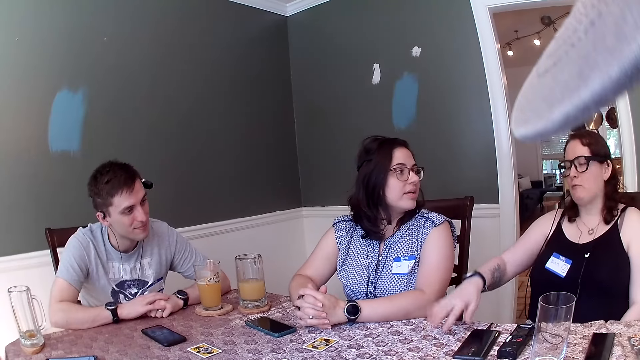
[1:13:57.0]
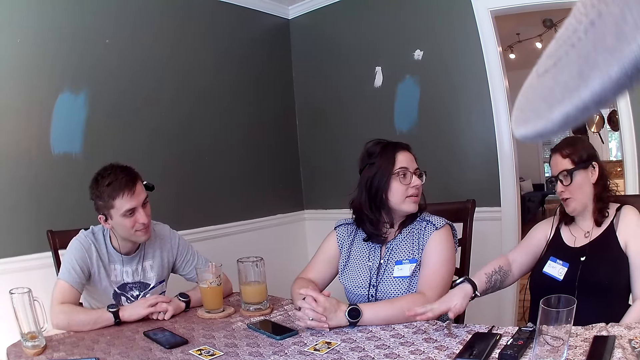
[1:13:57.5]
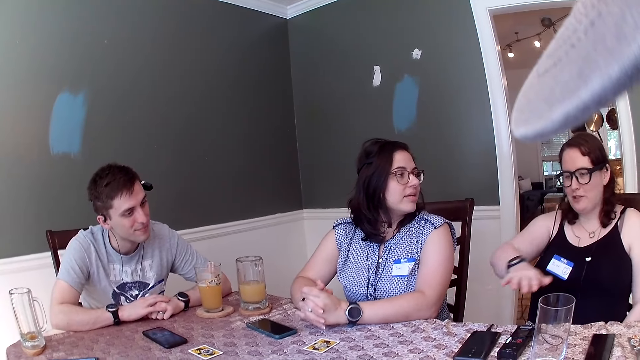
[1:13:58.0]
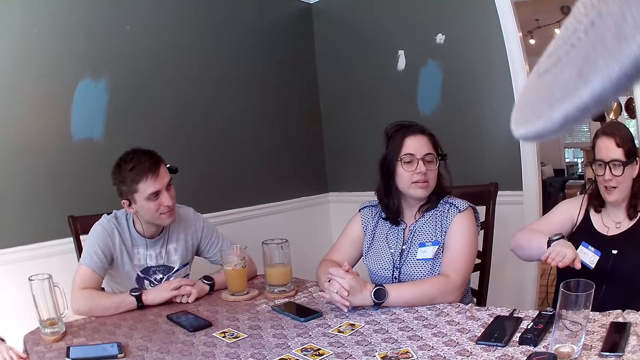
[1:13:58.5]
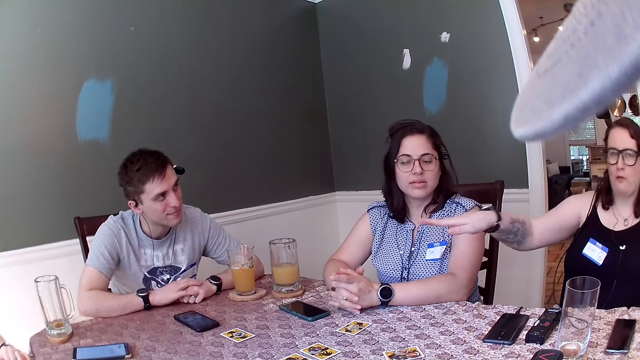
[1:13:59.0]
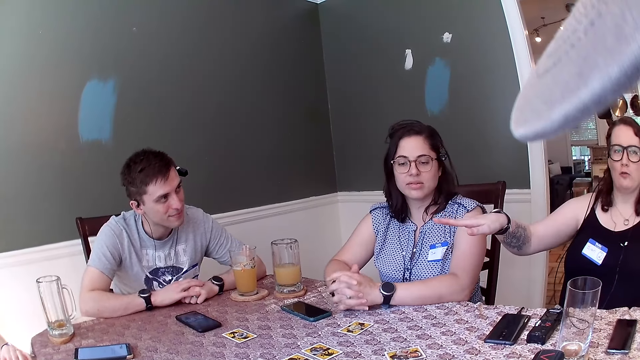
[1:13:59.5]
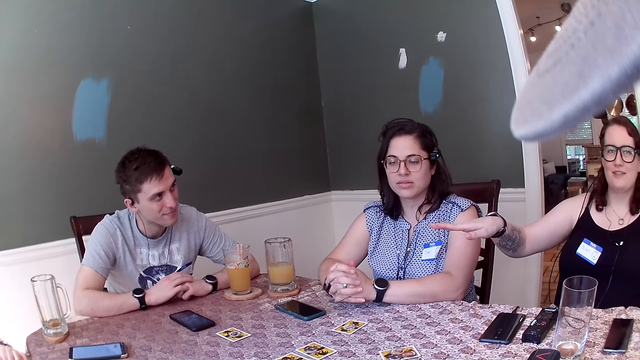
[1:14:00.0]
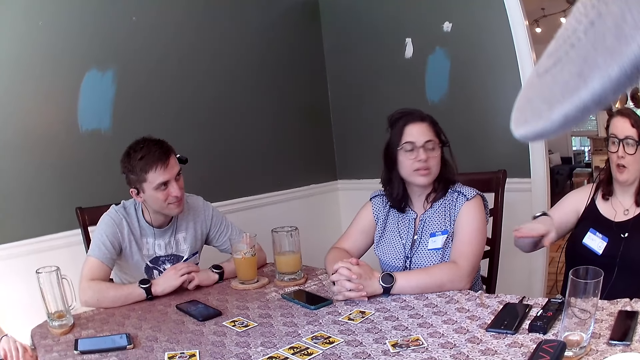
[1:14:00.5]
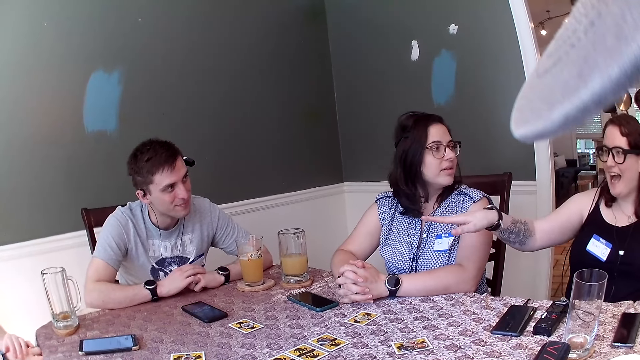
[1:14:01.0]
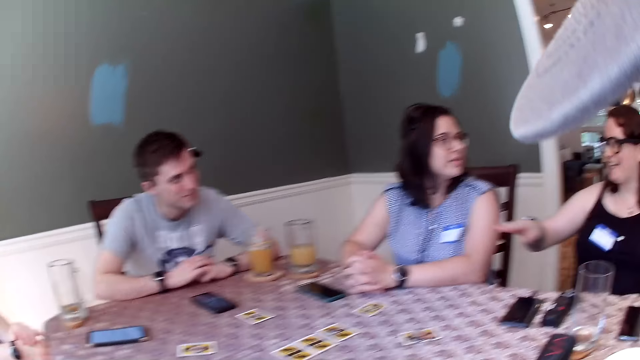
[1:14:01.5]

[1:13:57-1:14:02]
A woman places her right hand on the table.

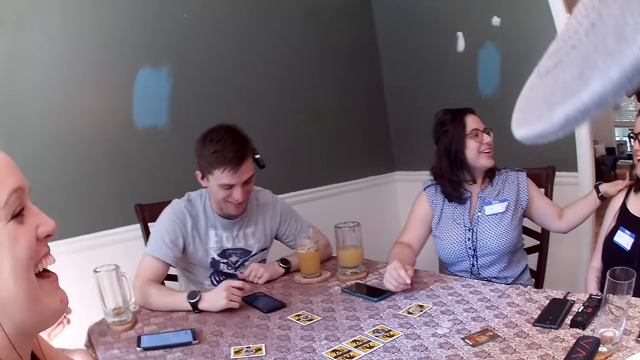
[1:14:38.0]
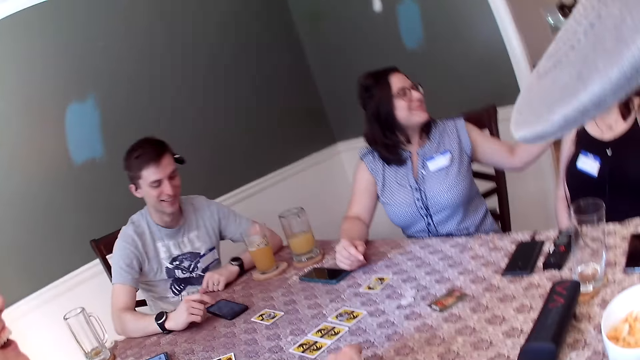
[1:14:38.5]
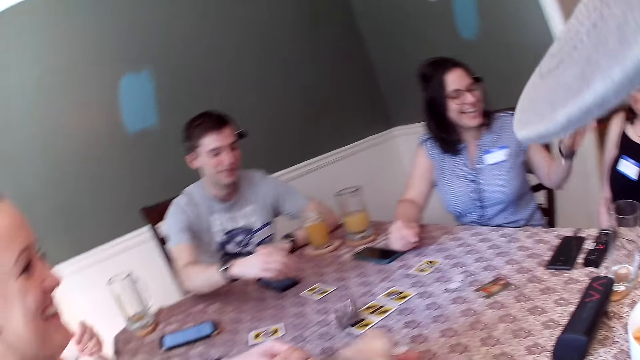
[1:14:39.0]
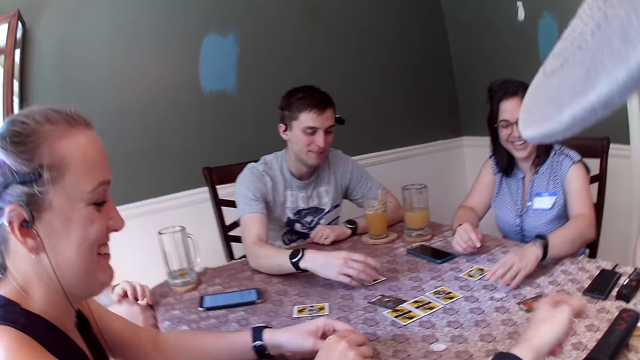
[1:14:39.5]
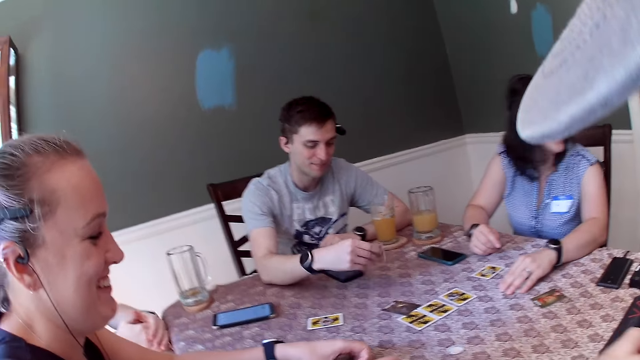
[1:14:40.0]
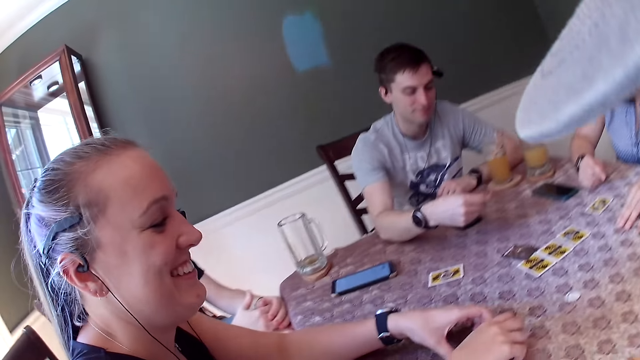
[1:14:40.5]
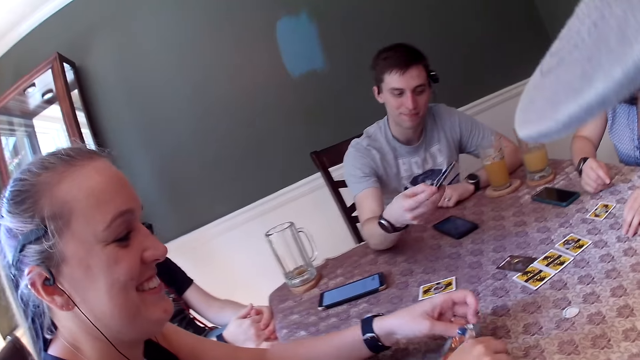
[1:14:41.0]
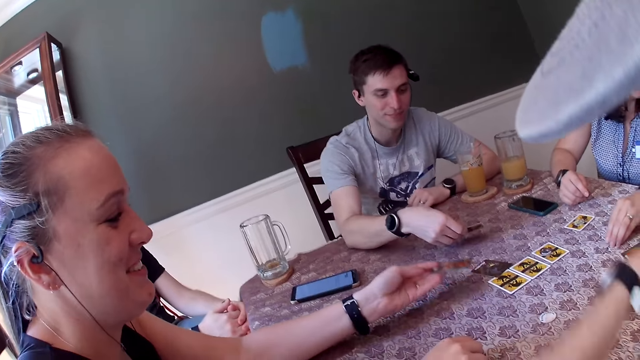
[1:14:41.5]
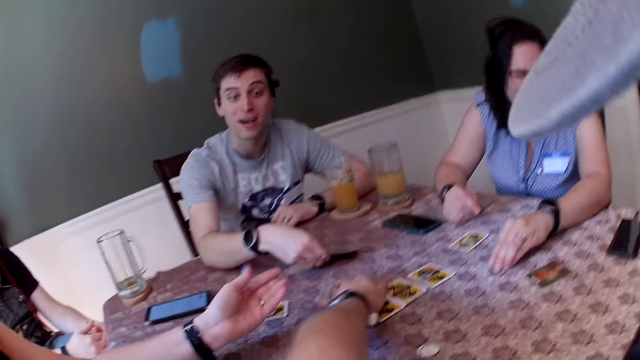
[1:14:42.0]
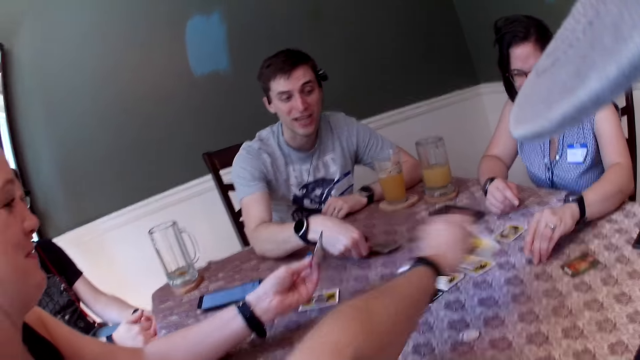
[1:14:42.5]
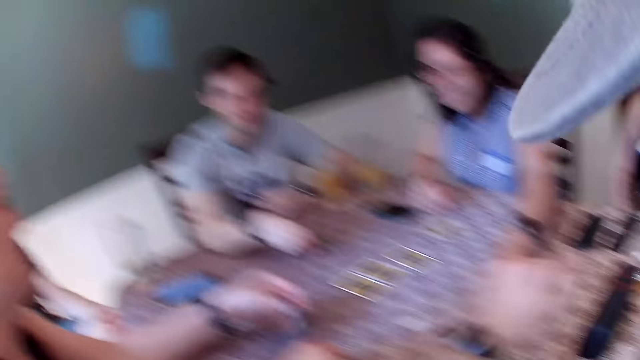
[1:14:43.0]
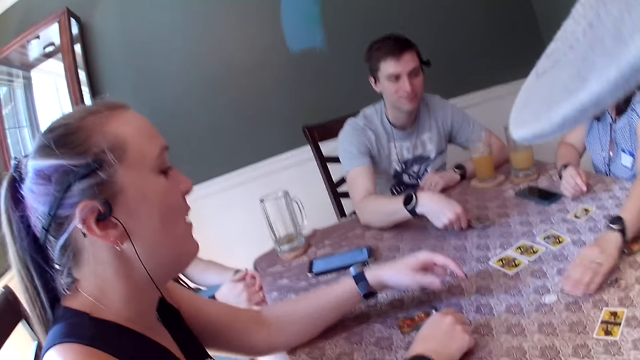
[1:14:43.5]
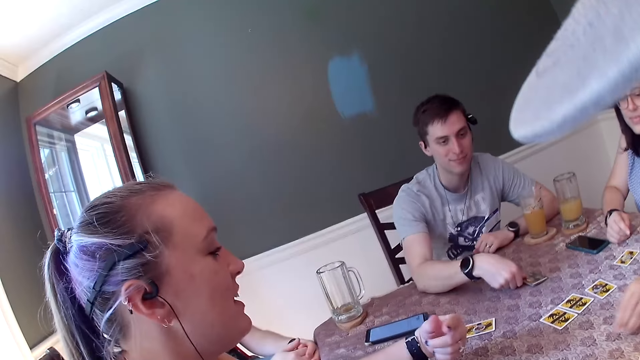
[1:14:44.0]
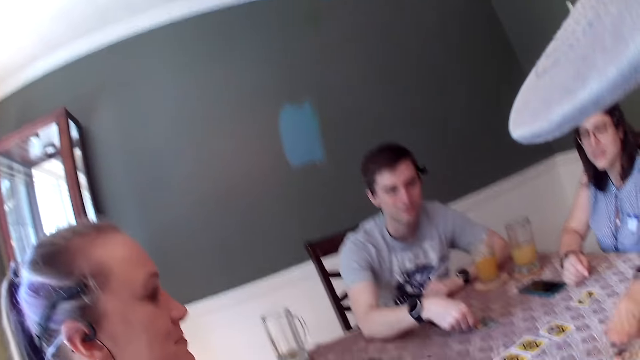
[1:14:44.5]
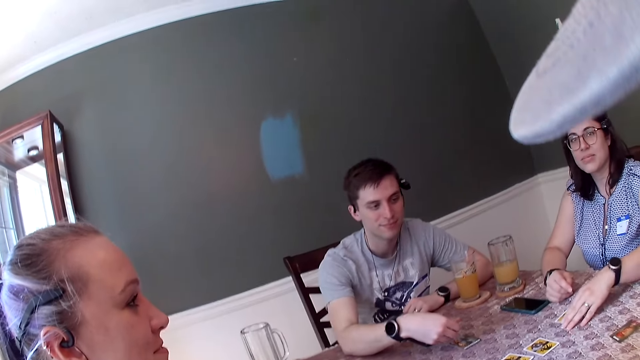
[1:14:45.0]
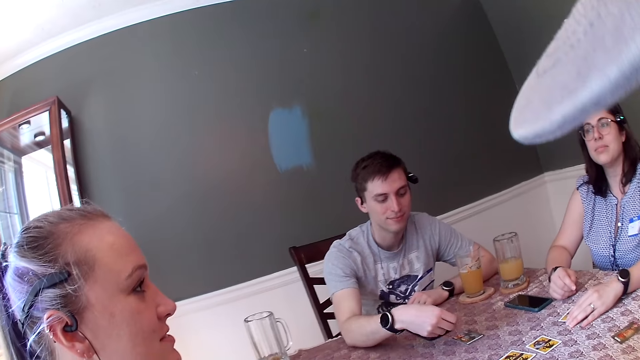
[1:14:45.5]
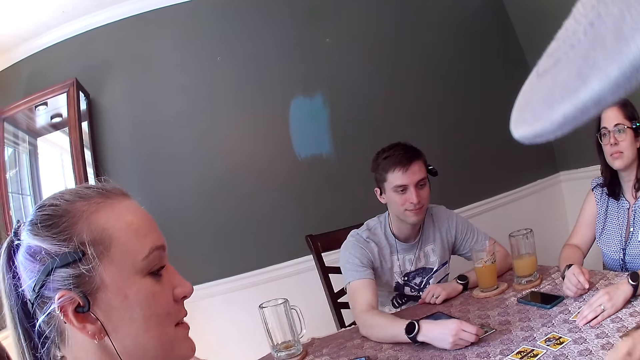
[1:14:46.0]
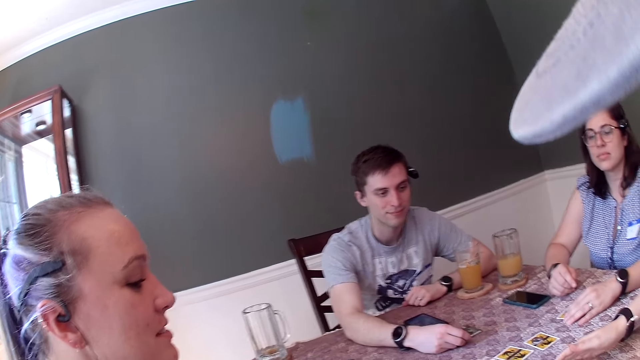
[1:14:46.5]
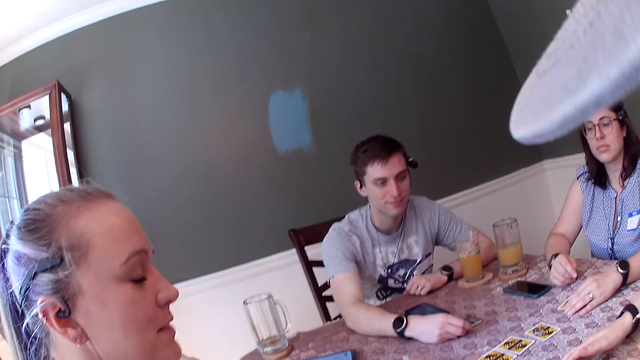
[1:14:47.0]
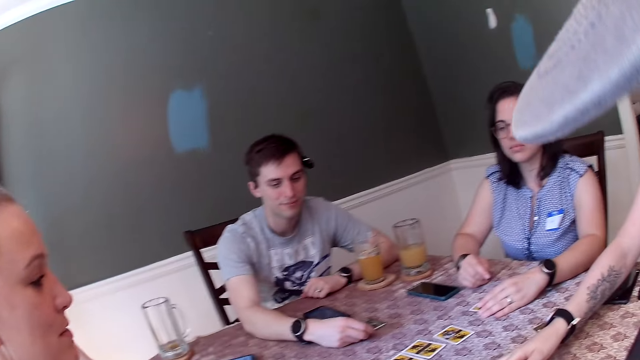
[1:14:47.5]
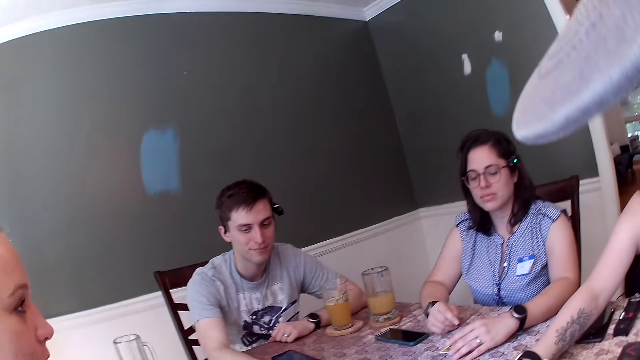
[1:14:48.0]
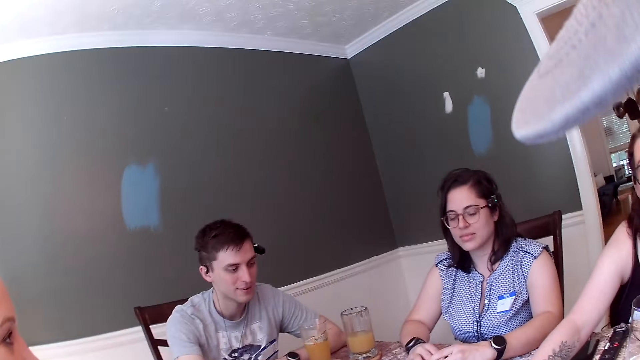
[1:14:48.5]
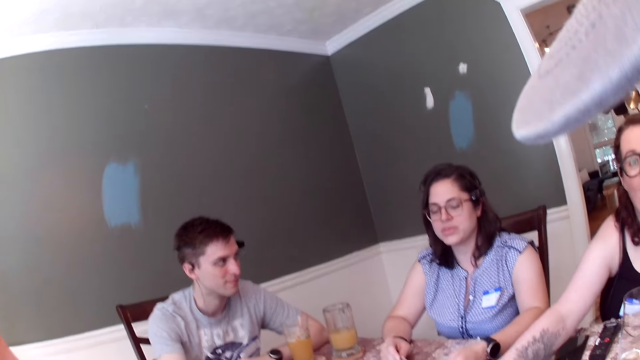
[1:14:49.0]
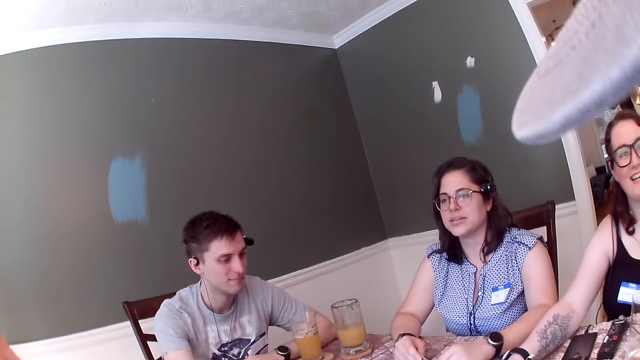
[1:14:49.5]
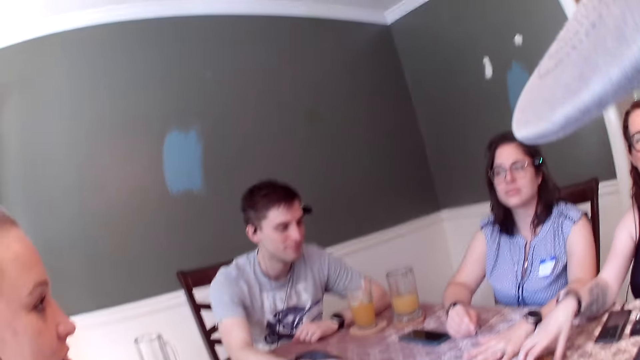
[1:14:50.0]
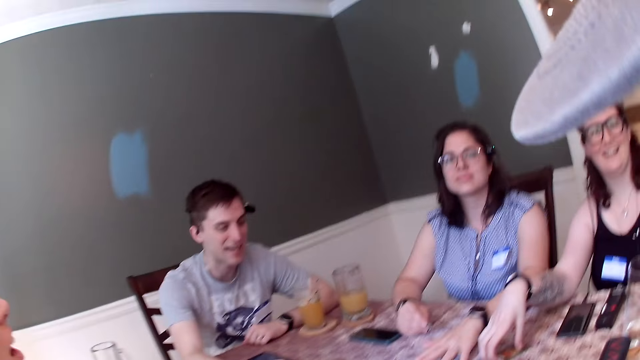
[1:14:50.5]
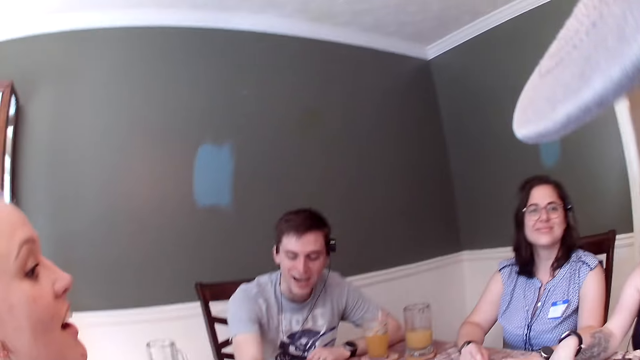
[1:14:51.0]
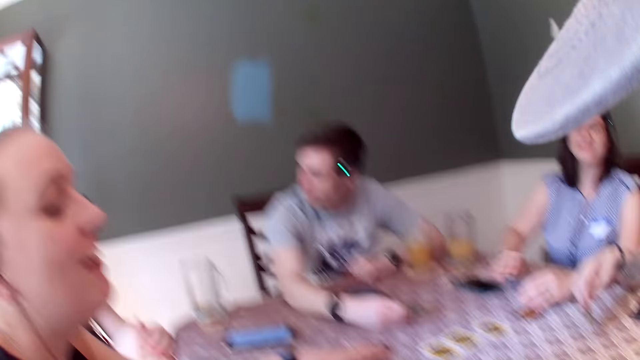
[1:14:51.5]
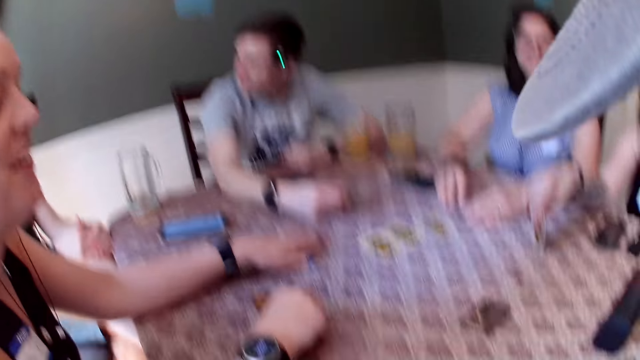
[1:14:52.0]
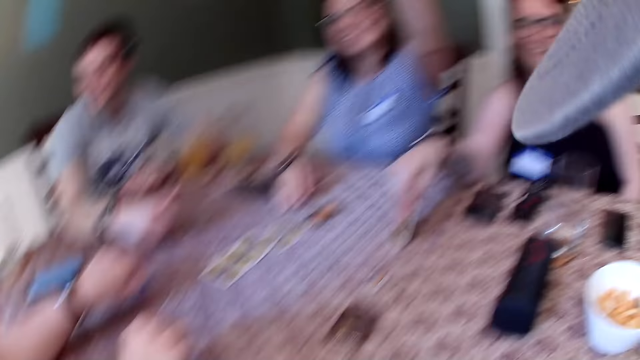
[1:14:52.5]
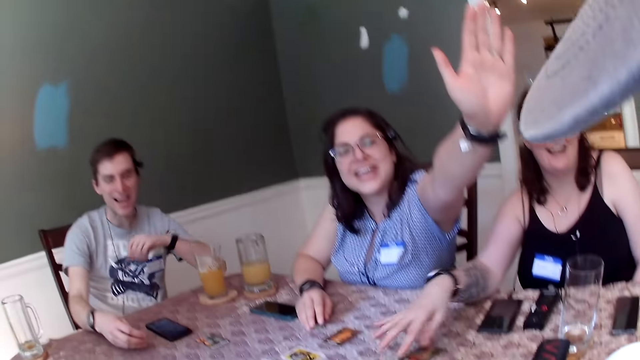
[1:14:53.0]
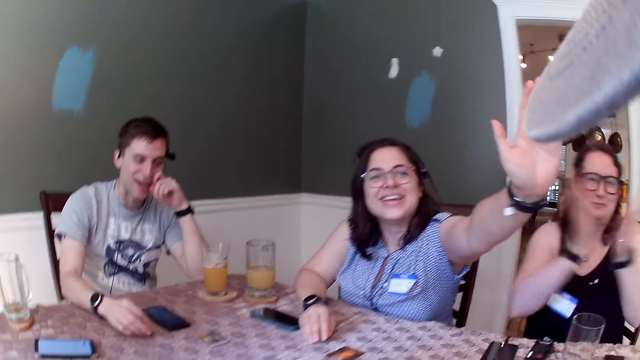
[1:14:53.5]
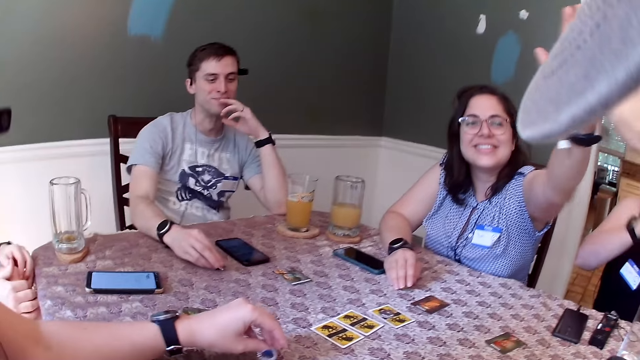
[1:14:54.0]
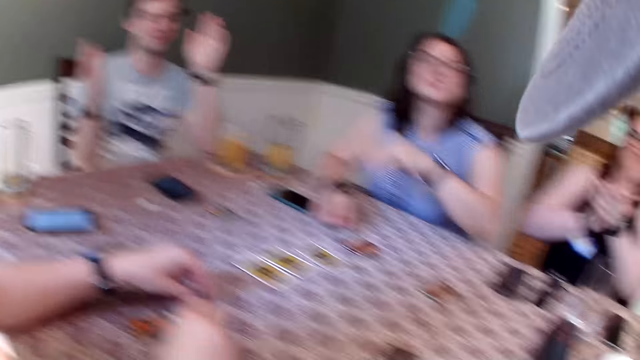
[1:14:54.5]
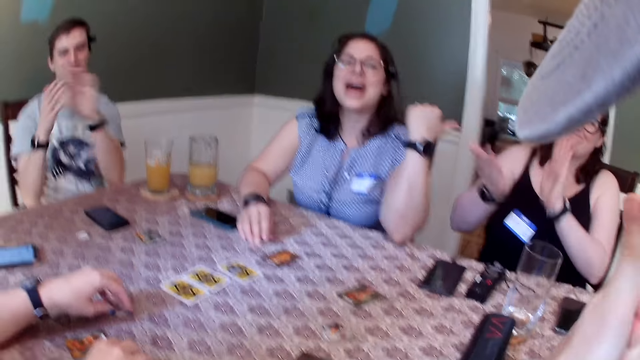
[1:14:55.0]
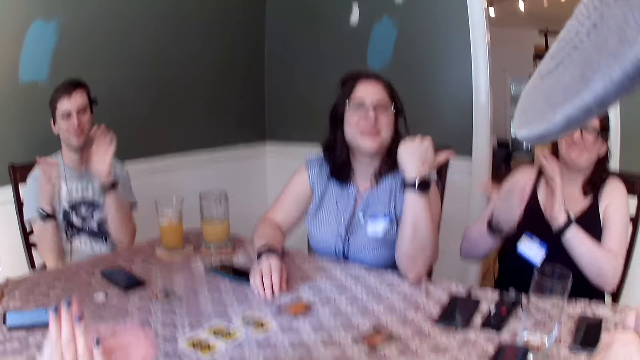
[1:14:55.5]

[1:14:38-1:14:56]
The camera wearer throws a card in his left hand on the table. A woman holds a card in both hands. A man picks a card from the table with his right hand. Another woman places her left hand on a set of coins on the table. The first woman holds the card in her left hand. The man places the card in his right hand on the table. The camera wearer picks a card from the table with his left hand. The second woman moves a coin on the table with her right hand. The first woman places the card in her left hand on the table. The second woman picks a coin on the table with her right hand and places her left hand on a card on the table. She picks the card from the table with her left hand and places her left hand on a card on the table. A third woman picks a card from the table with her right hand, taps the card in her right hand on the table, and drops the card in her right hand on the table. The man touches his face with his left hand. The camera wearer taps the second woman's left hand with his right hand. The man places a coin in his right hand on the table. The first woman taps a coin in her left hand on the table. The camera wearer gives the second woman a high five. He talks to the second woman.
